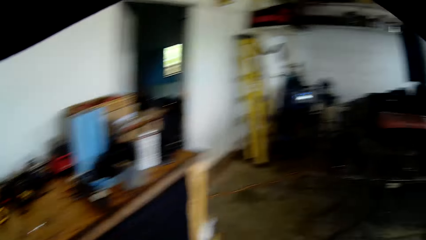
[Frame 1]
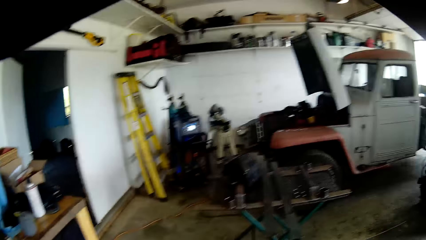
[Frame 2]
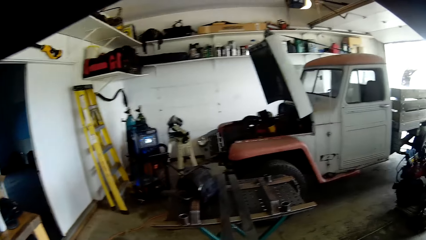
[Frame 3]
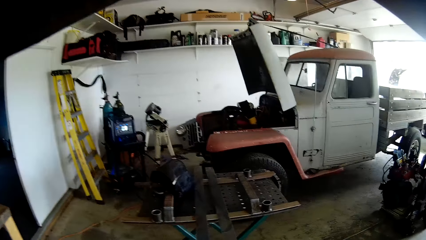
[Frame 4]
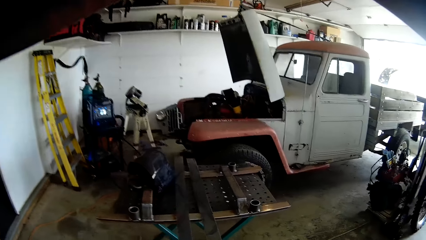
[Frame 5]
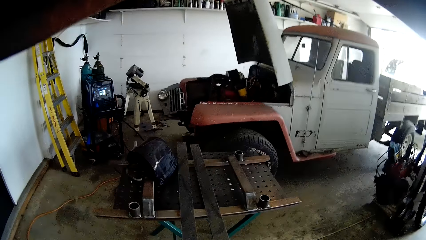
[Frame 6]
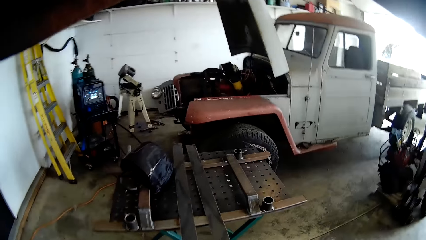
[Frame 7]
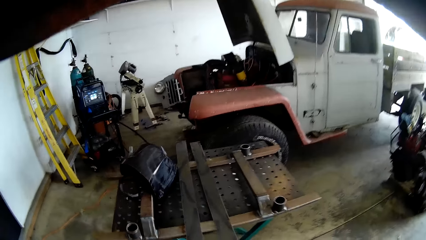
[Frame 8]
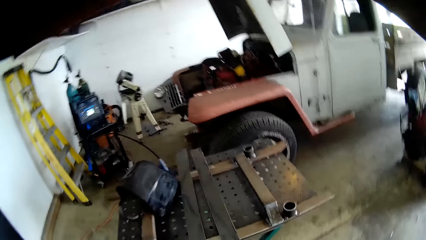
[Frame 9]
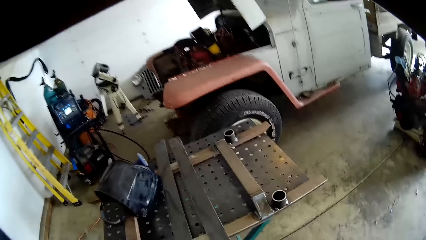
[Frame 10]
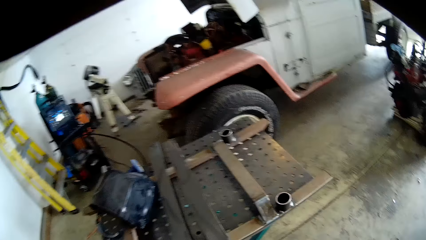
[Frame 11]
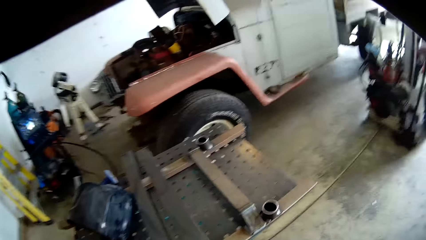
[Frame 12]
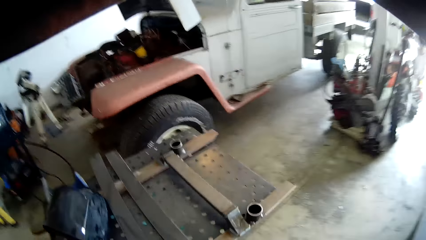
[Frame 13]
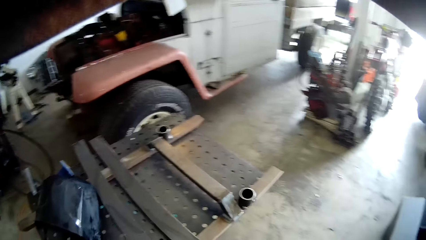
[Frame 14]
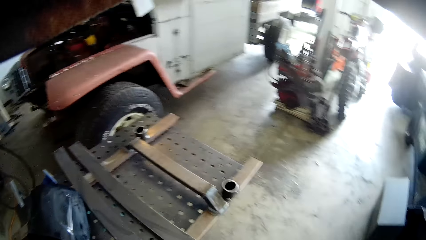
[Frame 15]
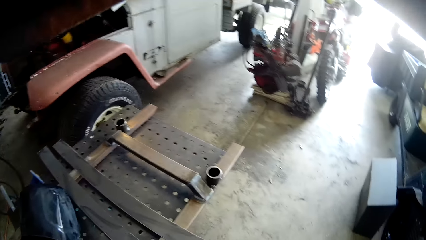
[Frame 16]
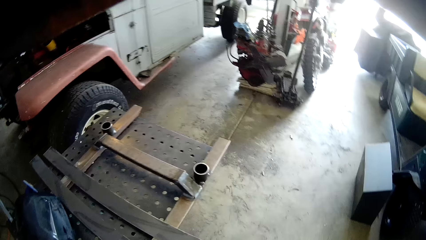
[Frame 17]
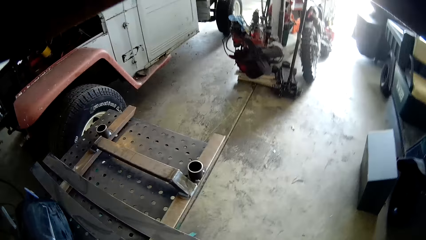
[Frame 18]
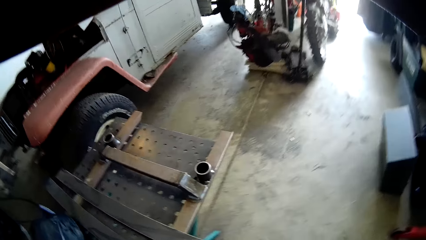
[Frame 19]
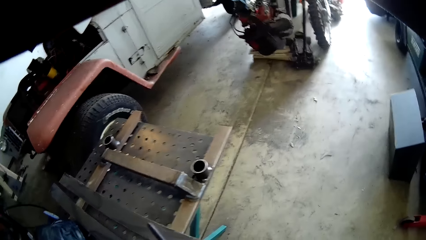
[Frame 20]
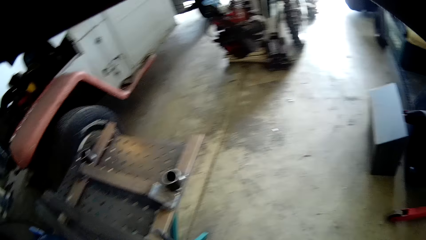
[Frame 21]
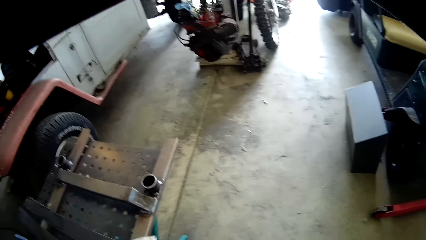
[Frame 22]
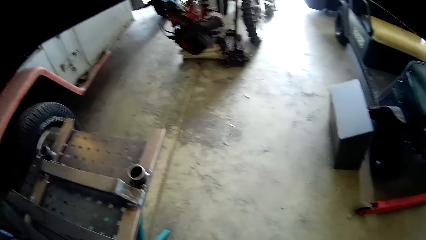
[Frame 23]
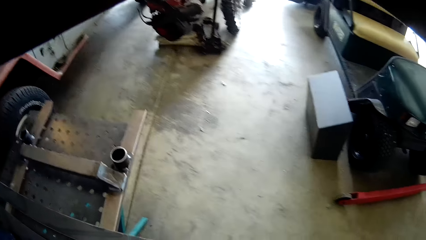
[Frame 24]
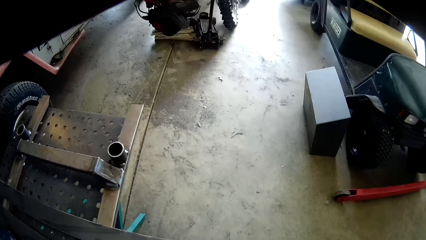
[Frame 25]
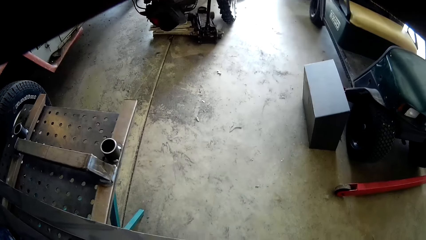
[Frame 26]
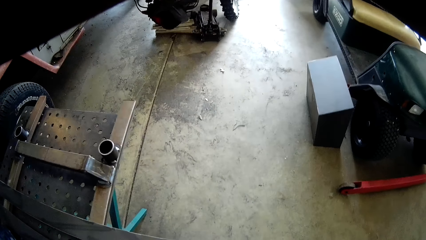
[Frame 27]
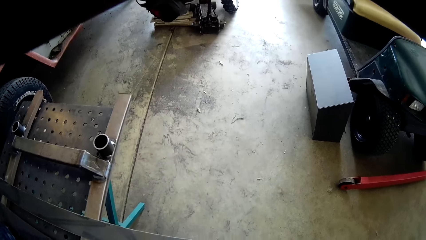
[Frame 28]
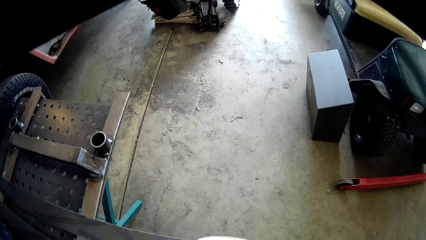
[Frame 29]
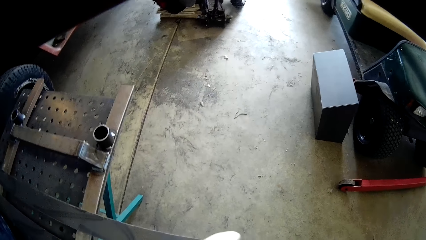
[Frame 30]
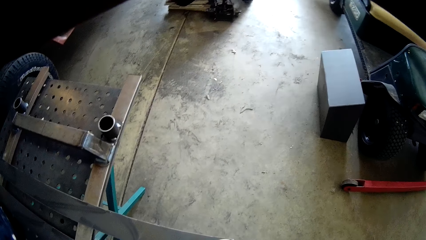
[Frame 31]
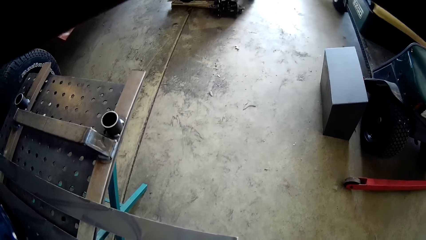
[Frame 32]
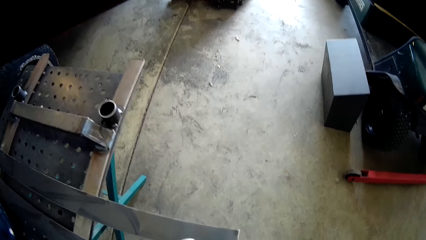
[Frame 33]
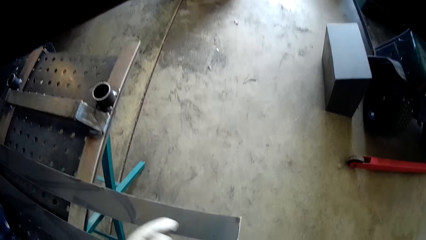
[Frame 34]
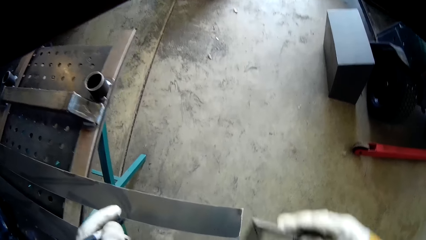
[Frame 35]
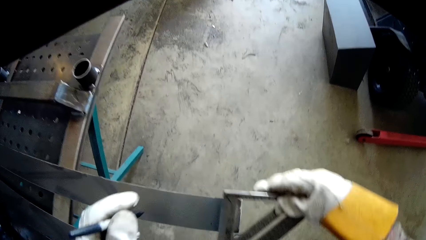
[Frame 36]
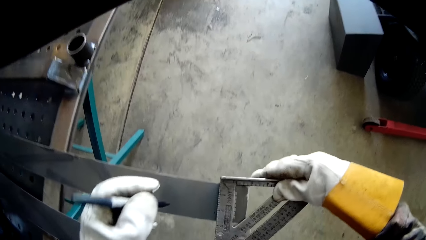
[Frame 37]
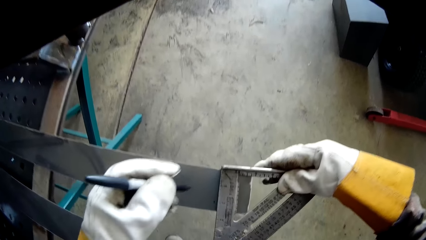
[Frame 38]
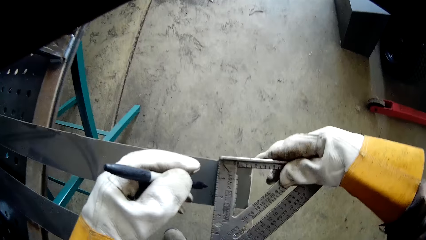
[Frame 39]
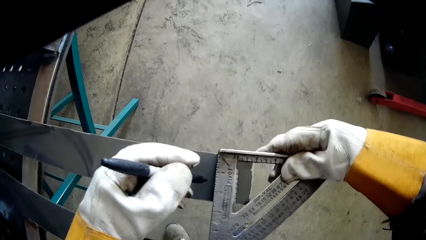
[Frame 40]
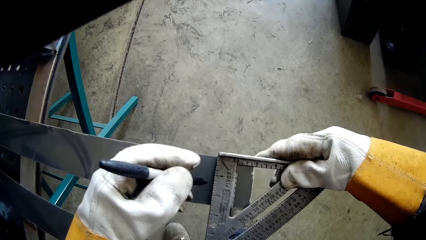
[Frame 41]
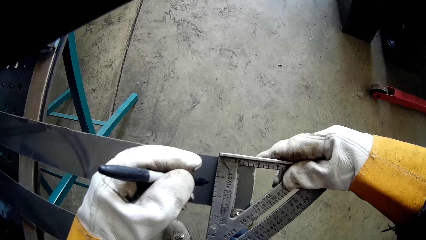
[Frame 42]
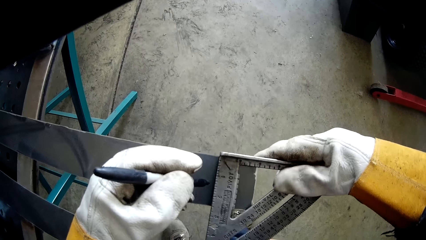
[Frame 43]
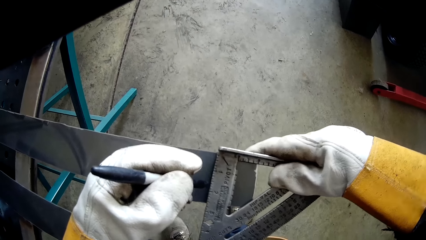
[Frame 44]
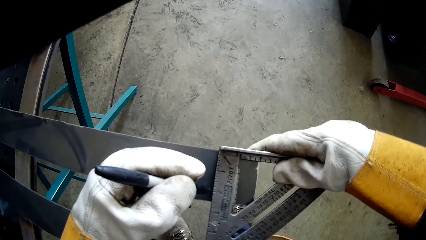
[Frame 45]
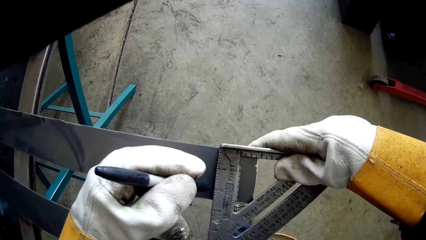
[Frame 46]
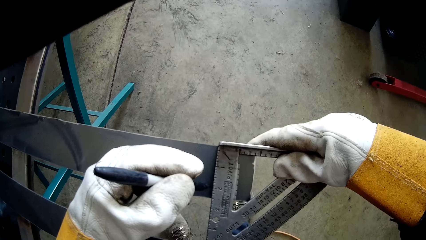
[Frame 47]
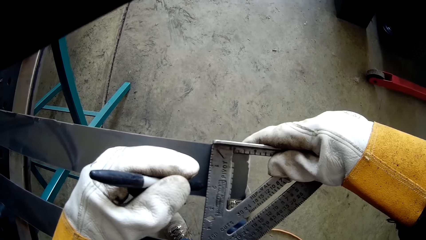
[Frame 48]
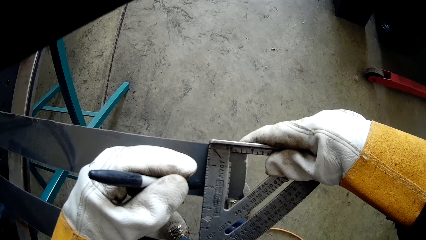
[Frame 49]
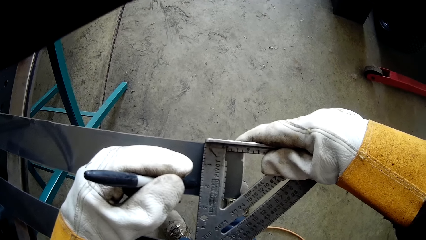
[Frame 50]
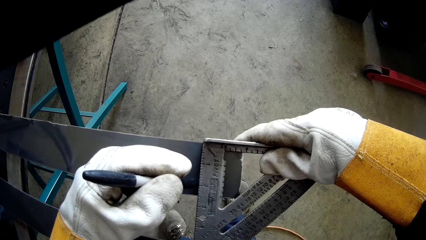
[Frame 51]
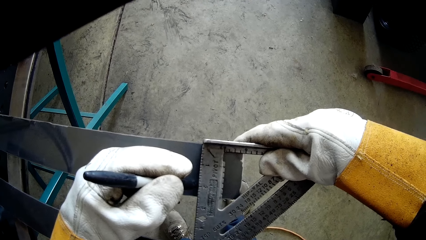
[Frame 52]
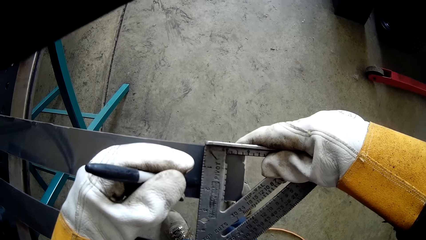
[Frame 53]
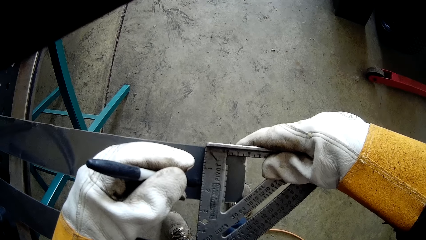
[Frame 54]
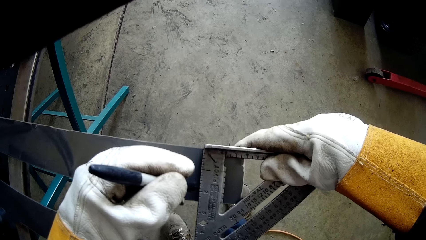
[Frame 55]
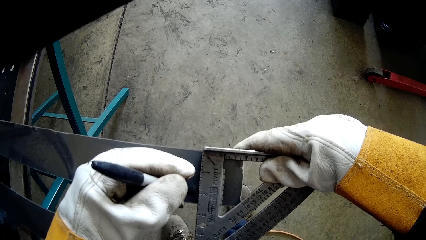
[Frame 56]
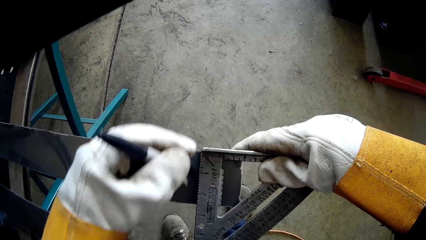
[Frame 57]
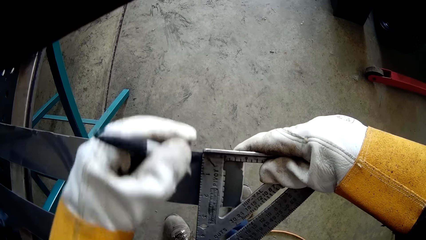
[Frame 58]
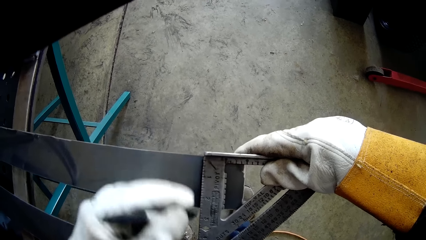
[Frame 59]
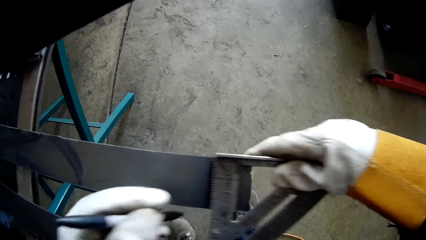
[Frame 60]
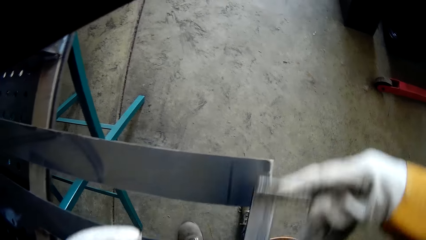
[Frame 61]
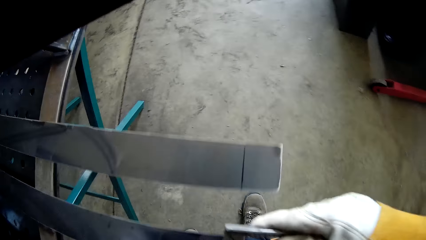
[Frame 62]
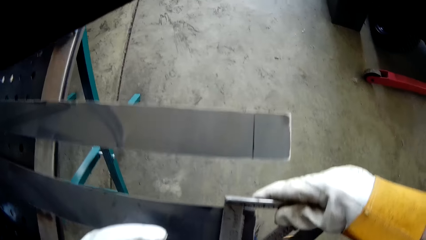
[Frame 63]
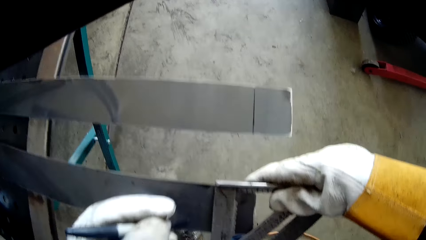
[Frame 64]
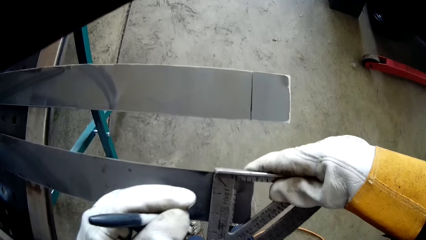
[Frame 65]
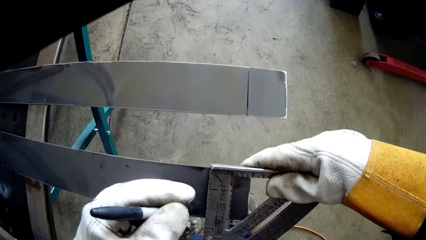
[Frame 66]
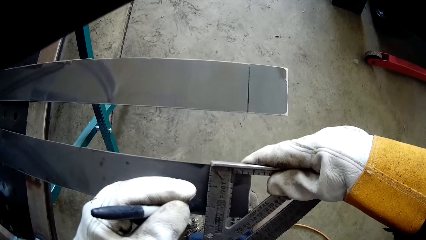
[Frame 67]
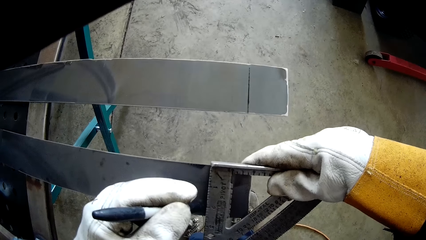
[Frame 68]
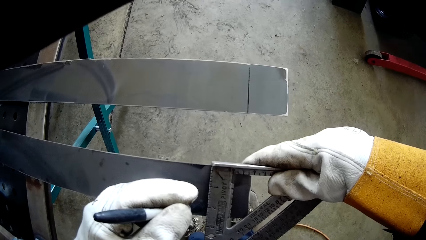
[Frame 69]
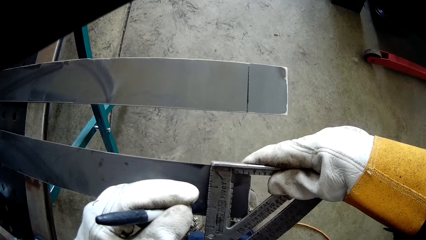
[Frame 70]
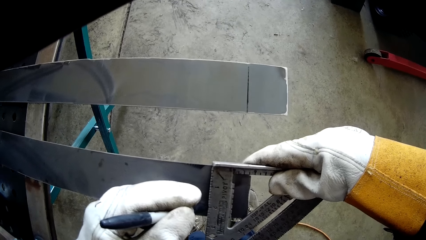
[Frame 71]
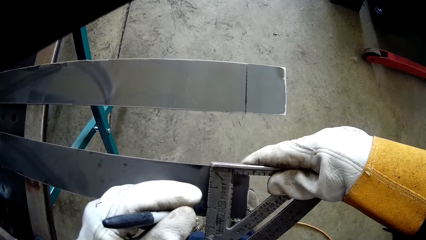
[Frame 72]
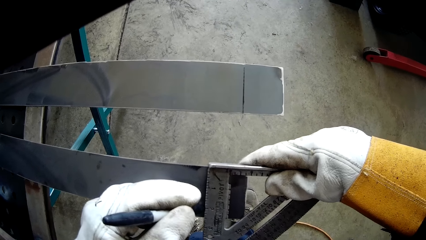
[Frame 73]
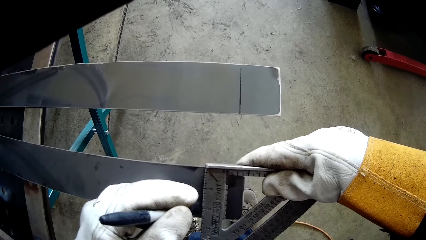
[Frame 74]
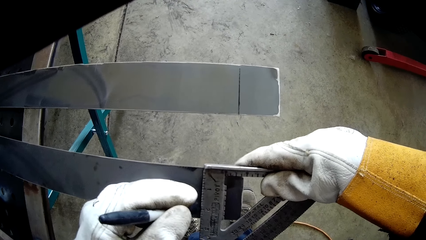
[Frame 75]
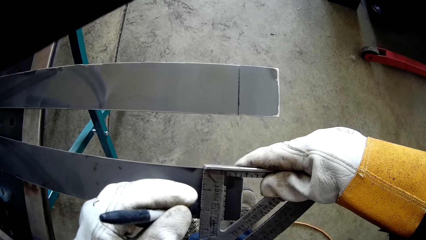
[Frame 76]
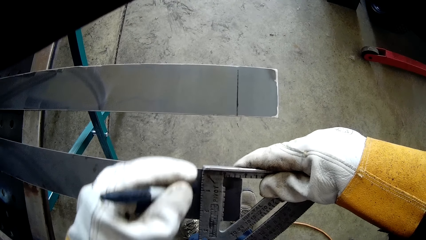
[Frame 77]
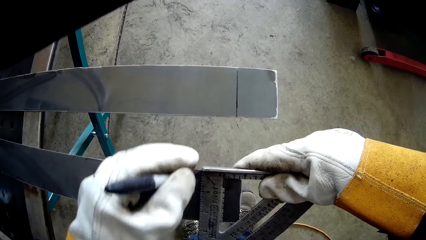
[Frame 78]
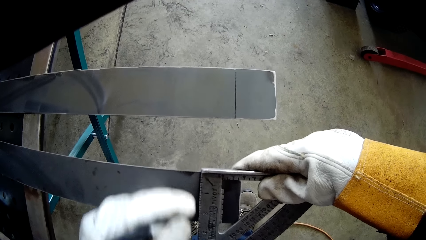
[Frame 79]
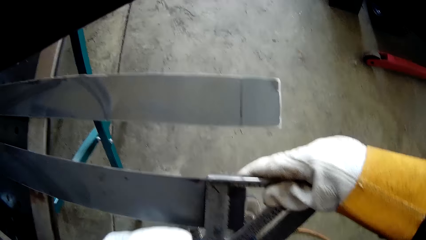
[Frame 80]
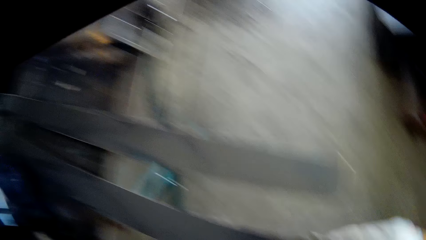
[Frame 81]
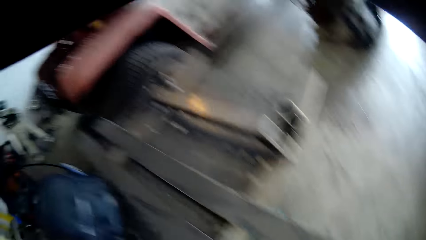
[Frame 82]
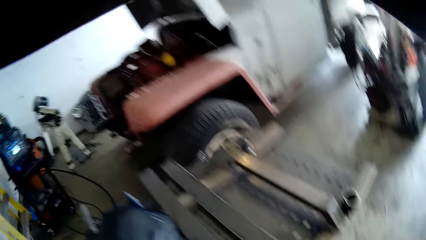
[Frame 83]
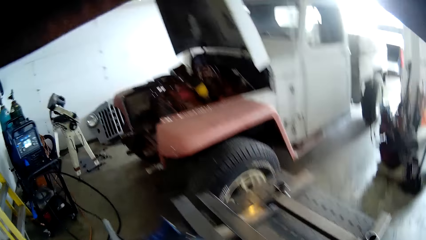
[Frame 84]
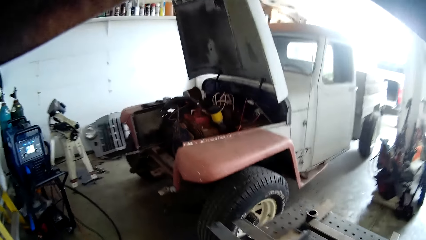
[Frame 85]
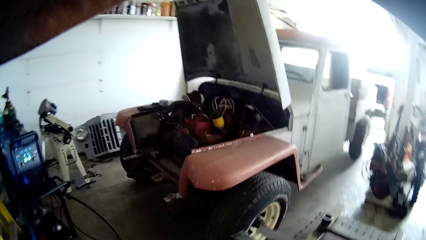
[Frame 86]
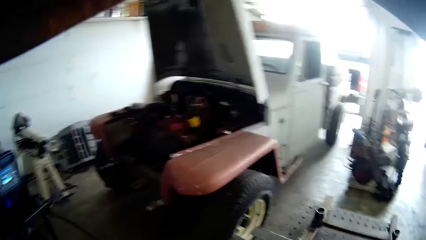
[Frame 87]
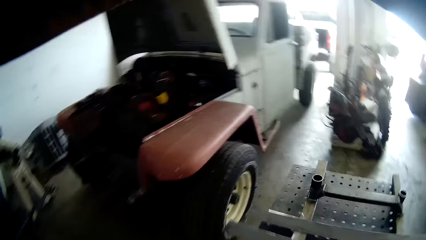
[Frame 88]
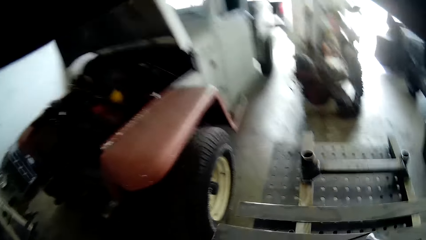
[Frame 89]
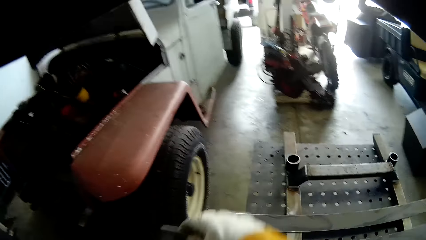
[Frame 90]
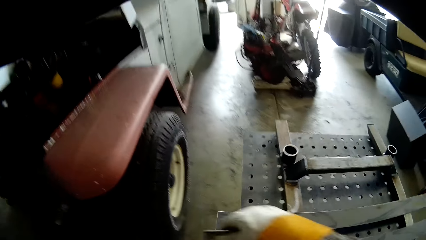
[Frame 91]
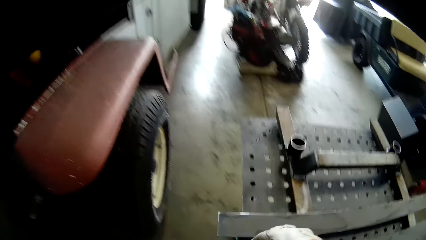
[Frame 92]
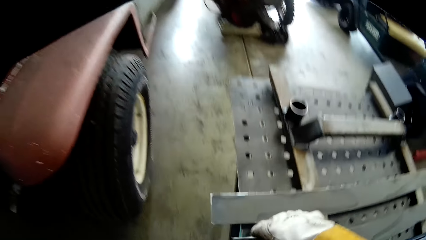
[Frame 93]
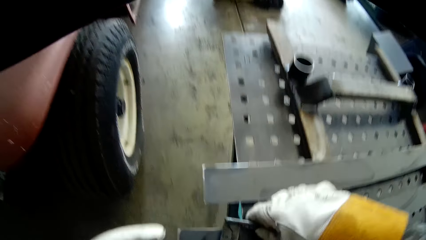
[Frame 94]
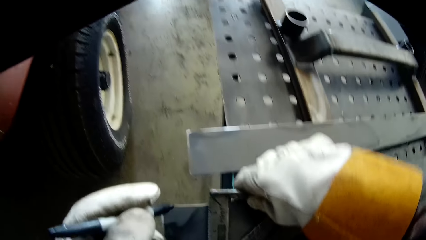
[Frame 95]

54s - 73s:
The camera wearer walks. He places the speed square on the first metal with his right hand. He marks a point on the first metal with the marker on his left hand. He rules the metal and stops ruling. He places the speed square on the second metal with his right hand. He marks a point on the second metal with the marker on his left hand. He rules the metal and walks.
